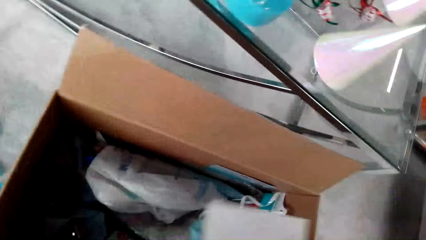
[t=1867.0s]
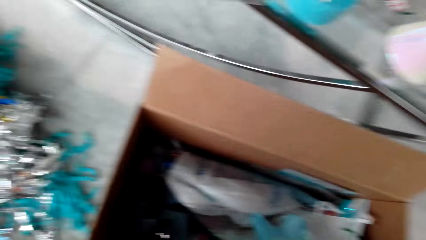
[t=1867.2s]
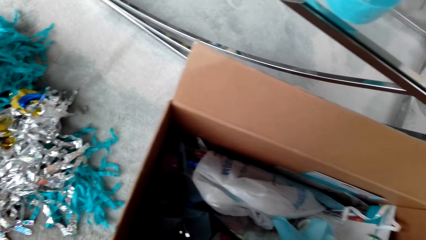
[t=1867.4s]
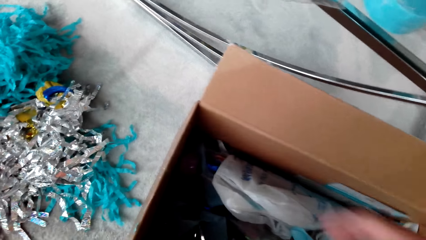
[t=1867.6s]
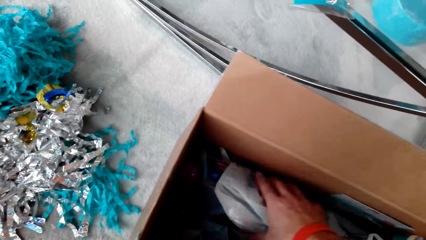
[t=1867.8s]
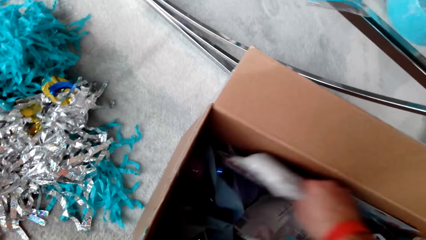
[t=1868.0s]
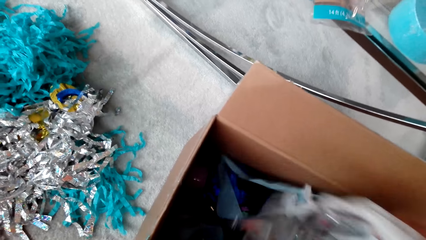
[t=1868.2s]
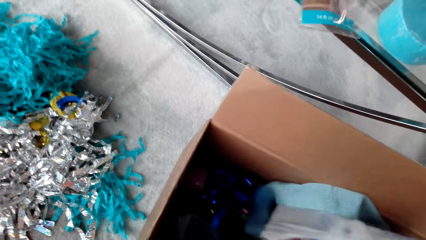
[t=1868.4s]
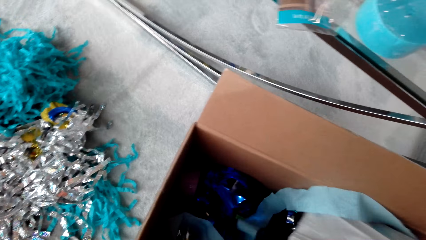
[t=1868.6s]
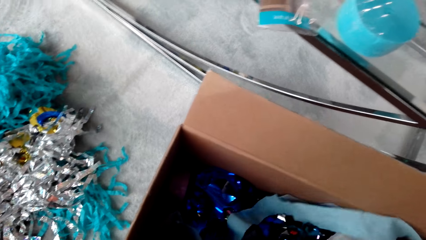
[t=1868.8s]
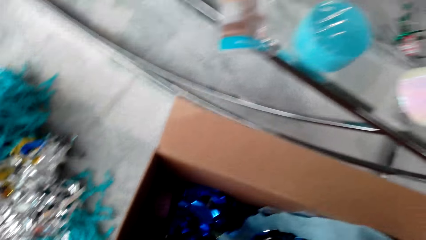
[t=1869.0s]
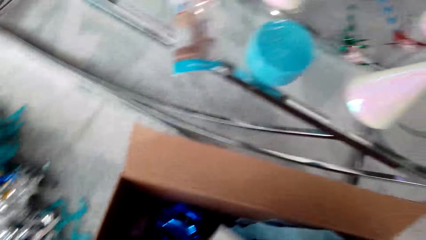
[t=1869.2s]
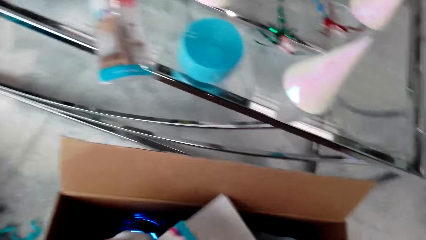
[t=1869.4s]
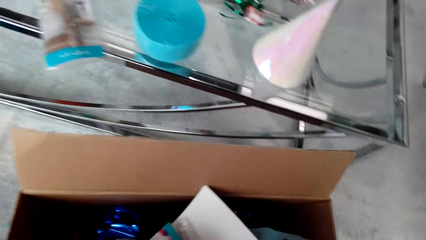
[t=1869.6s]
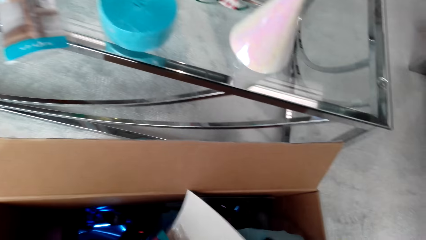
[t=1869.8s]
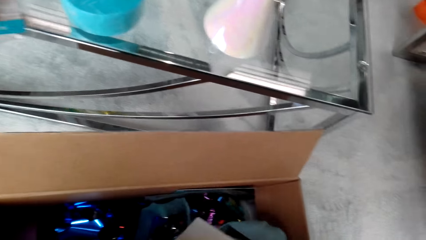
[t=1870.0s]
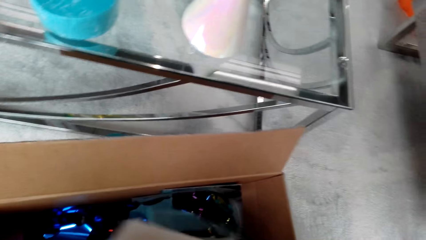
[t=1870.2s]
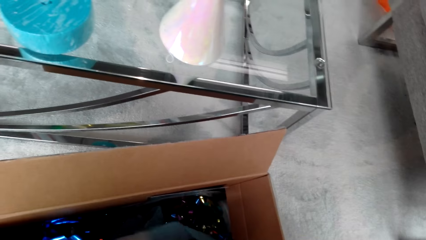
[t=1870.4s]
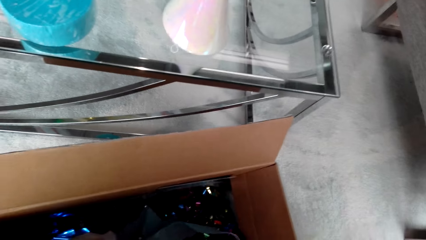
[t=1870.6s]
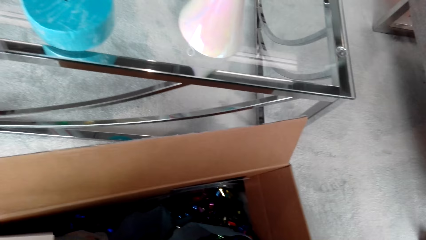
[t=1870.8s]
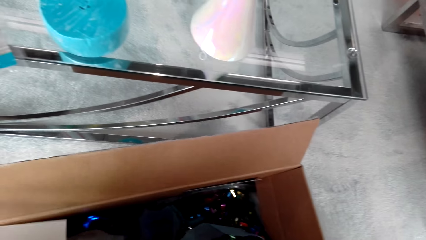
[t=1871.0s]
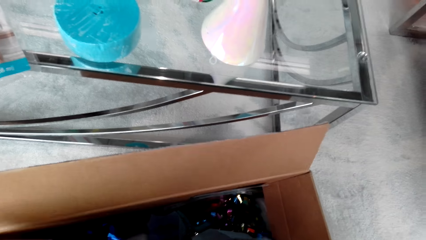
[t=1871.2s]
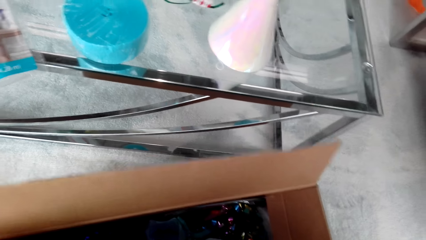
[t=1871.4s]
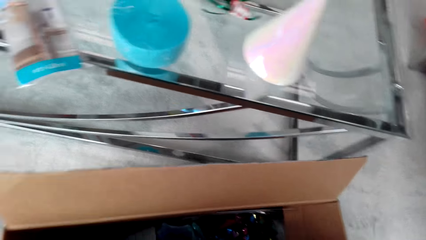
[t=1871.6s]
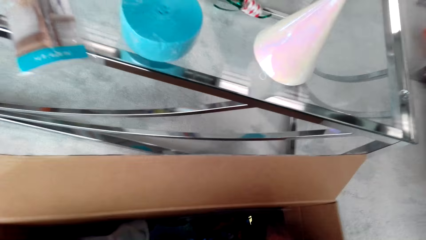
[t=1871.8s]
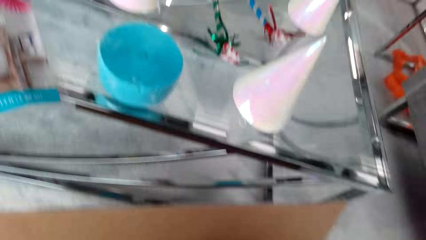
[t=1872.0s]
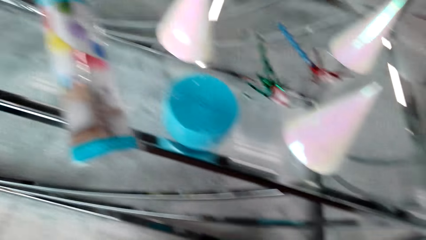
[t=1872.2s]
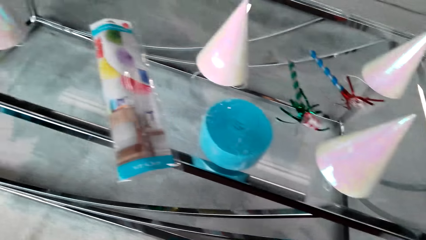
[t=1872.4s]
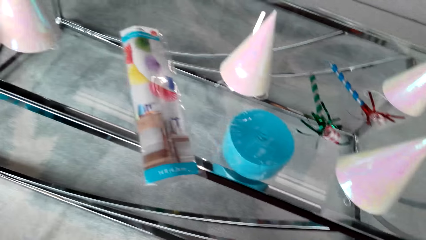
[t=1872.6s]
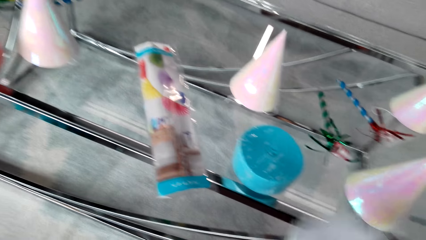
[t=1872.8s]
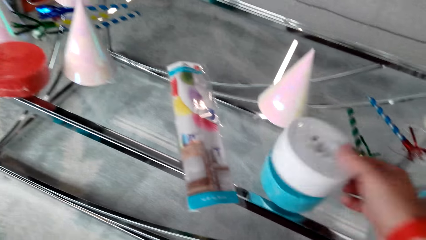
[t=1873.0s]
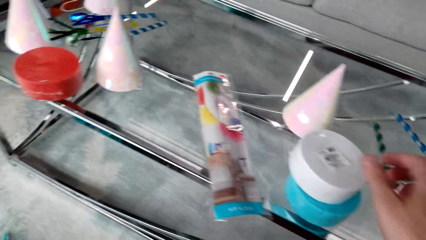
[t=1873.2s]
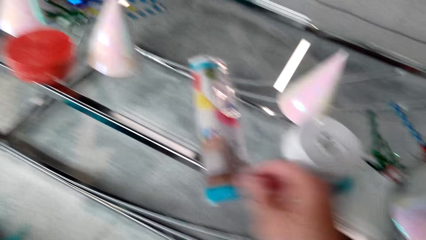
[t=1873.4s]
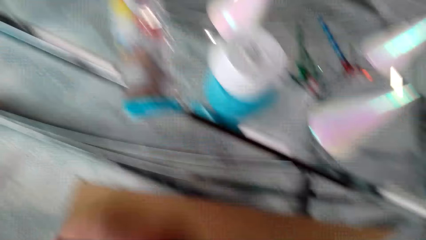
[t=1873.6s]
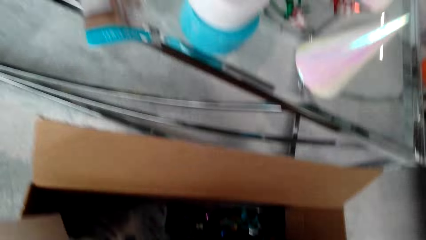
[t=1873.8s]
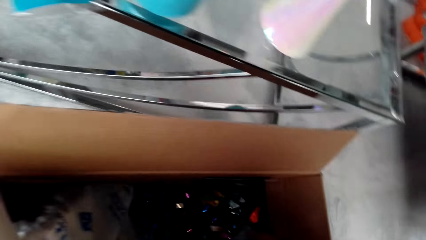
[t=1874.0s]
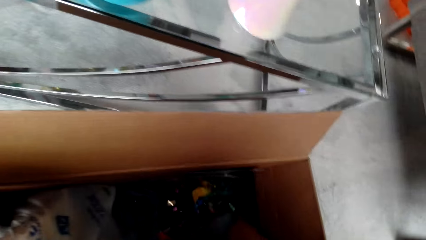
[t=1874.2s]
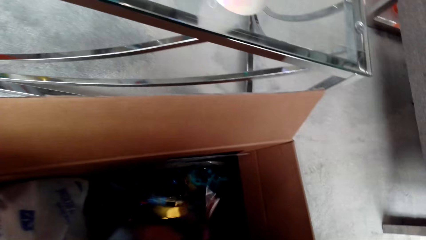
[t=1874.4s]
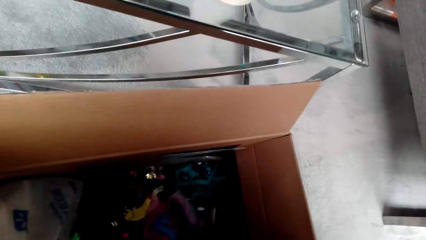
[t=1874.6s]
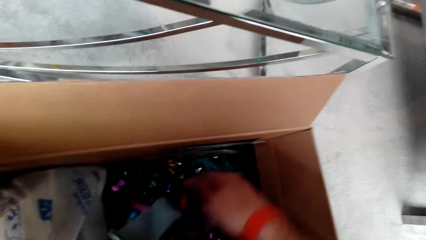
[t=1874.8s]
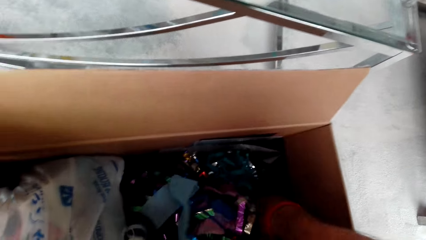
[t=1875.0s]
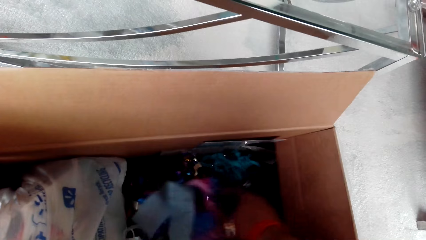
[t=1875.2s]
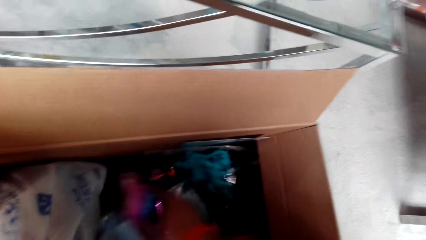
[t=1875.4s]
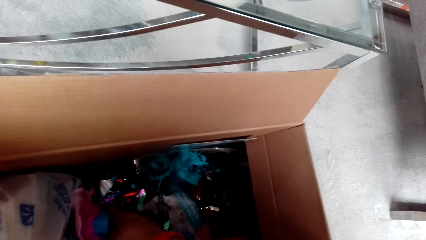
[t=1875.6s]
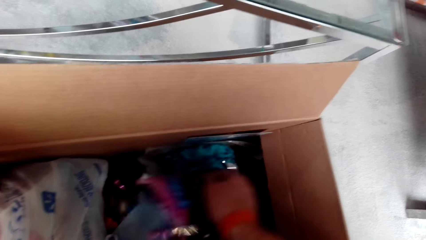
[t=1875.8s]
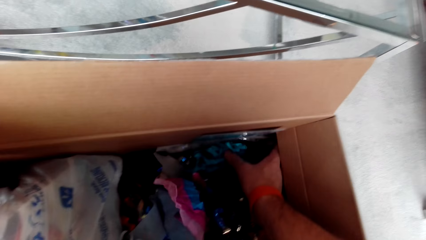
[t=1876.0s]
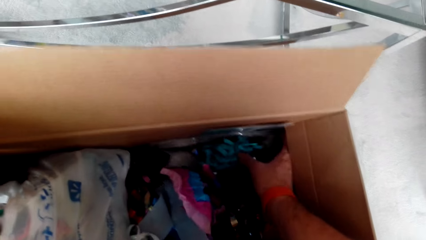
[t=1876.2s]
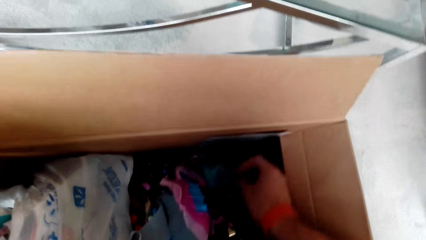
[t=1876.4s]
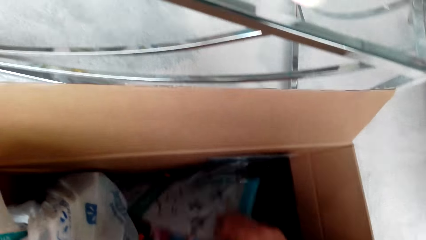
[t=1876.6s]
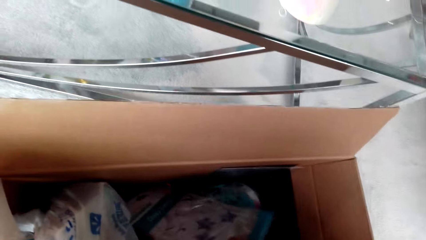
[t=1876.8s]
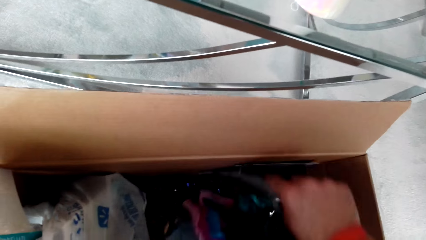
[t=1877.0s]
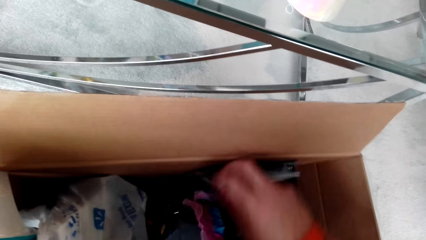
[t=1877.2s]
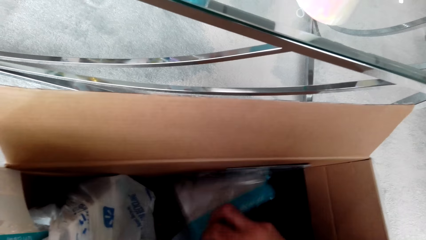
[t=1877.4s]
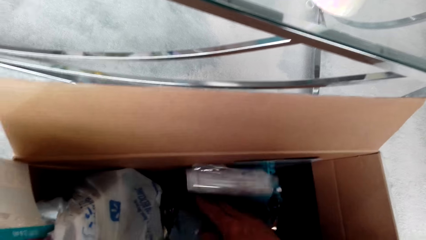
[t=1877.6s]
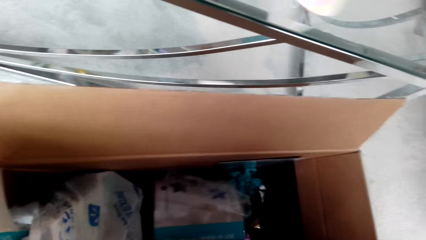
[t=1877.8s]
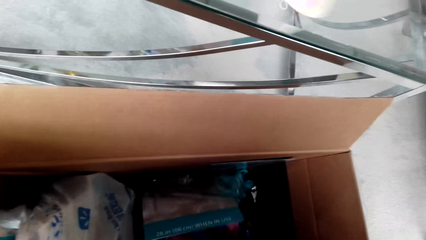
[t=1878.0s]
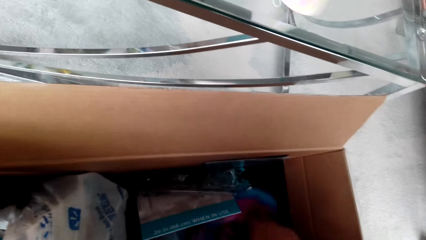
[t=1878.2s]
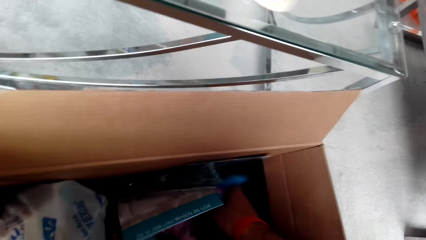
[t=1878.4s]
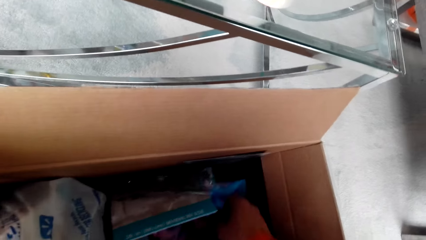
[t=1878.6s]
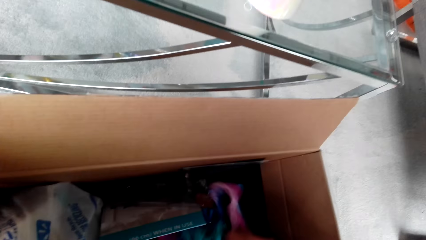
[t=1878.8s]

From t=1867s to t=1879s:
The camera wearer moves around. They pick up party decorations.

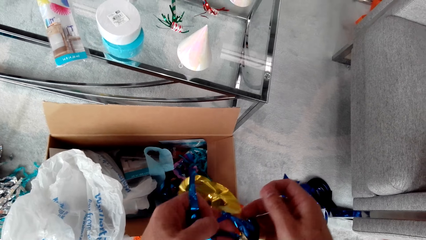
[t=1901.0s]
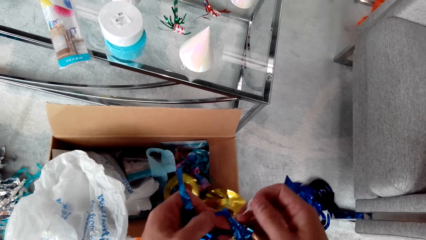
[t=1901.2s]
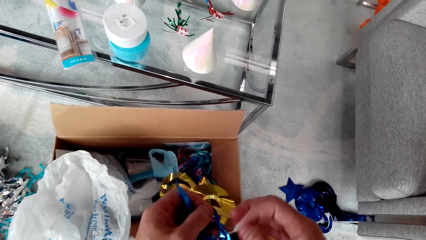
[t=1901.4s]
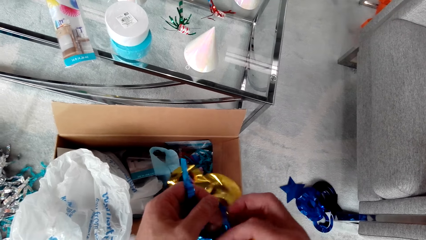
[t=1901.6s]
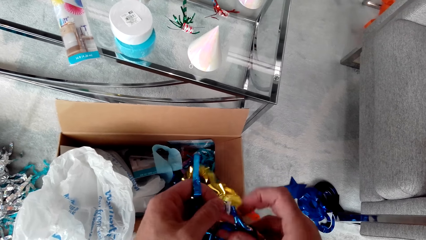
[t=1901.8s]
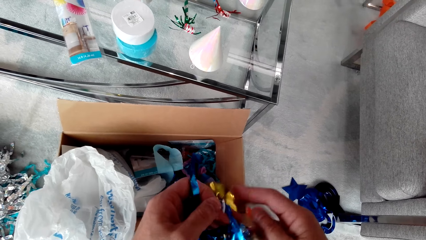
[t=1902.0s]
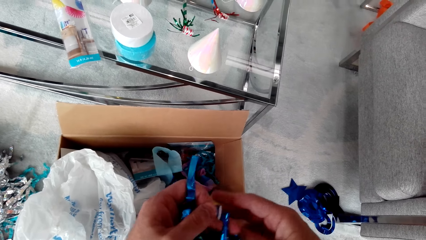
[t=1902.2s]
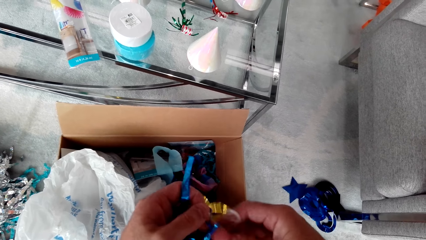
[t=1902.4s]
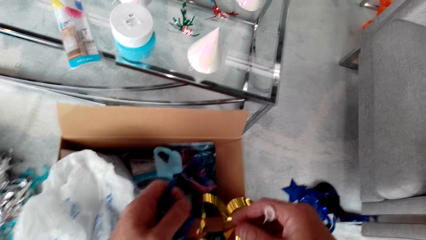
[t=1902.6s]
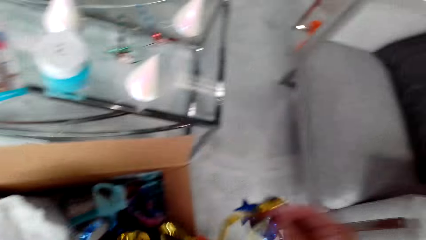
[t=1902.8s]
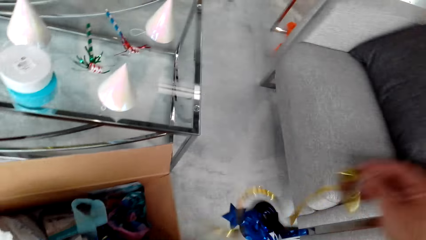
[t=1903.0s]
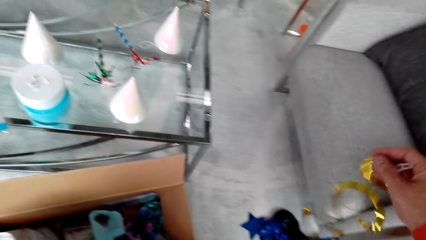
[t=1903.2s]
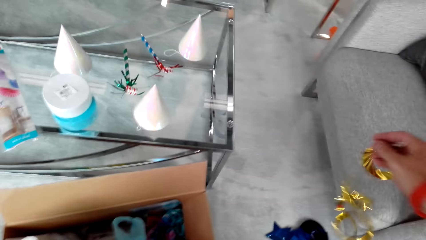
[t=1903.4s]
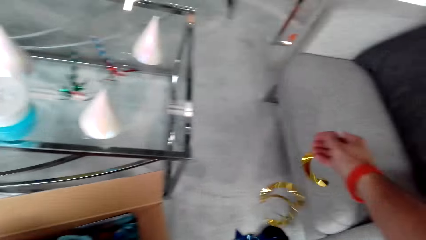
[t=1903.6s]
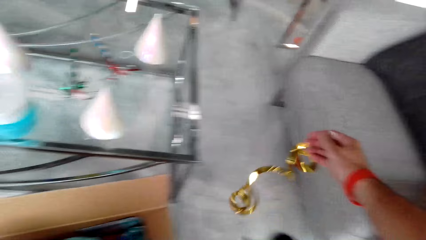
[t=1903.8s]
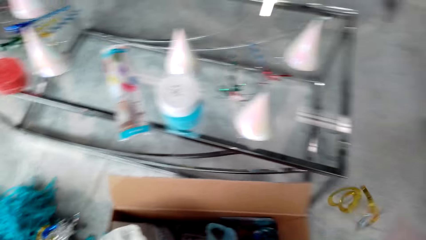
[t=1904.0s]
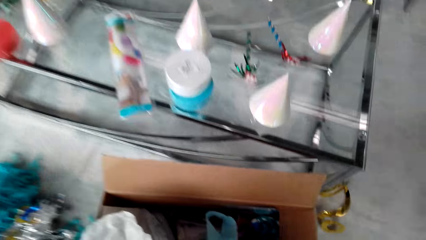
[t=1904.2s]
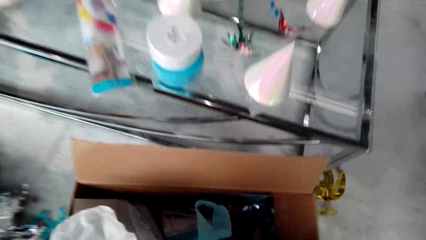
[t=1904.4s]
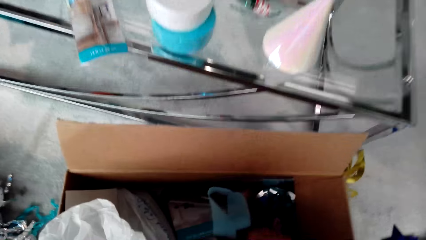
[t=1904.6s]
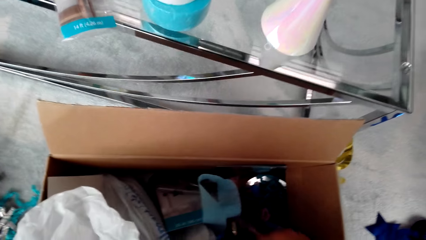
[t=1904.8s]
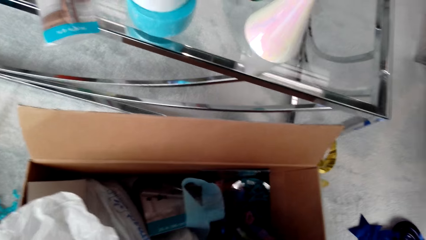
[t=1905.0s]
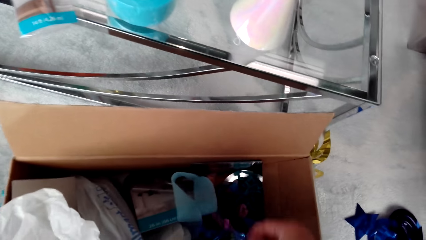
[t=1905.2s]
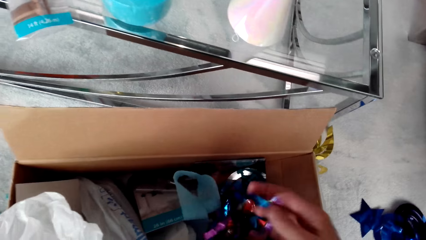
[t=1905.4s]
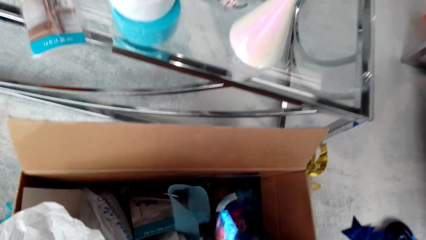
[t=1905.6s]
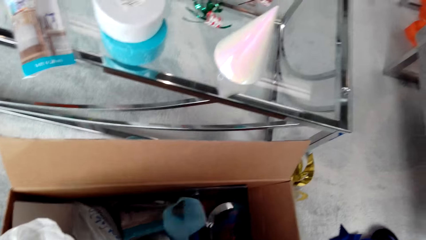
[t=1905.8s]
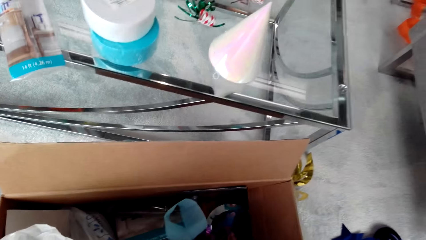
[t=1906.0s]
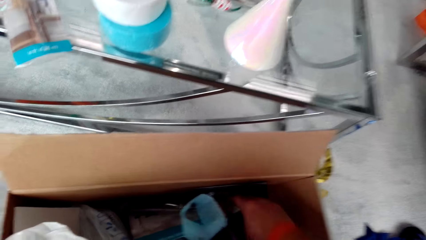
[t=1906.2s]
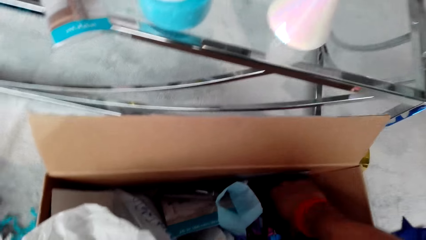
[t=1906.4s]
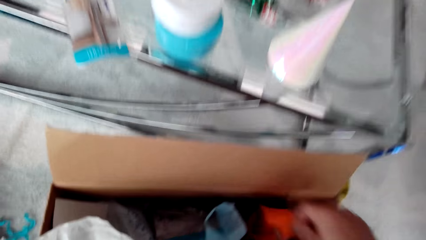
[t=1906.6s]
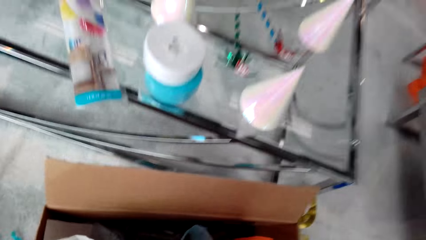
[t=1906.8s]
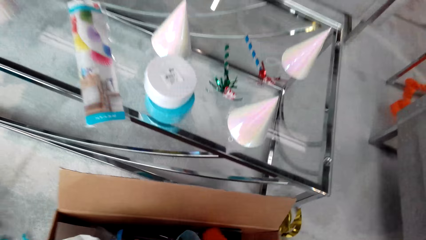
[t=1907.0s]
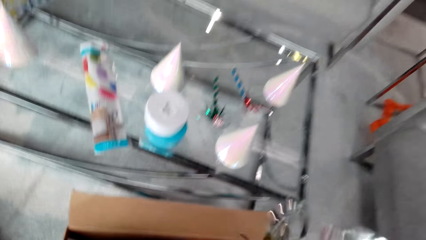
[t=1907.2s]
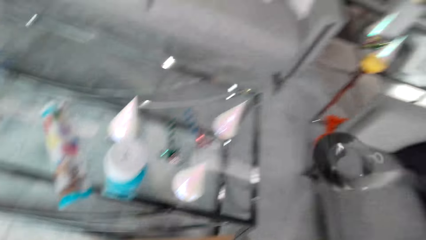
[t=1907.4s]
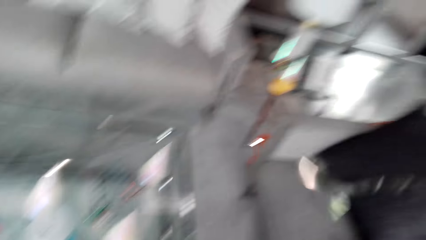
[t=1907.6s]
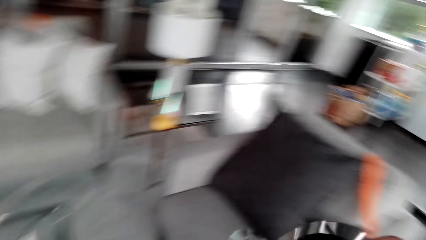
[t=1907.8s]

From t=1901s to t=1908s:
The camera wearer throws a decoration on the floor. They pick up party decorations from the box.
